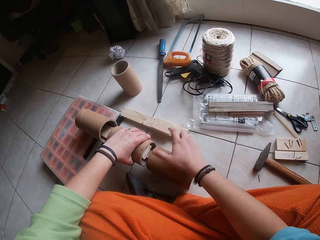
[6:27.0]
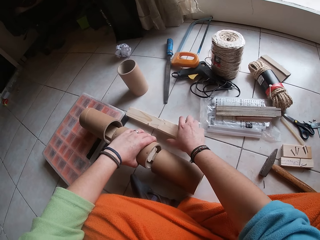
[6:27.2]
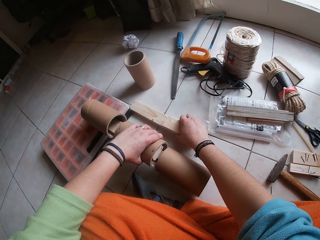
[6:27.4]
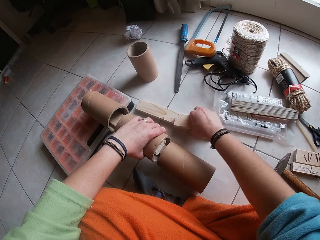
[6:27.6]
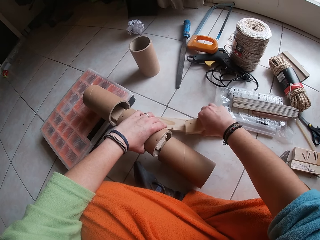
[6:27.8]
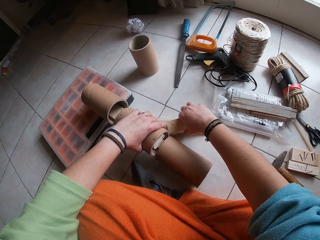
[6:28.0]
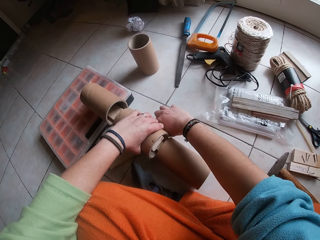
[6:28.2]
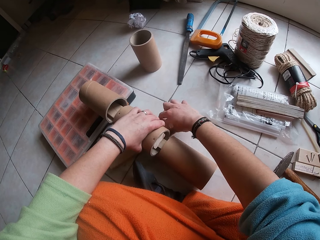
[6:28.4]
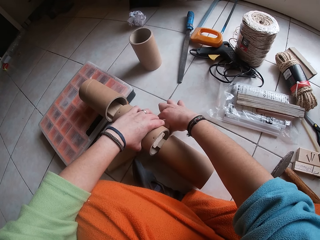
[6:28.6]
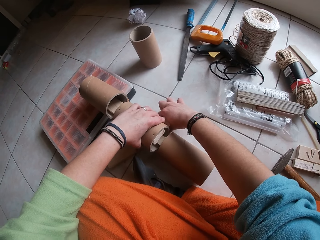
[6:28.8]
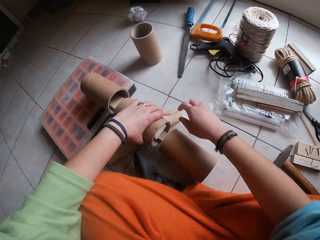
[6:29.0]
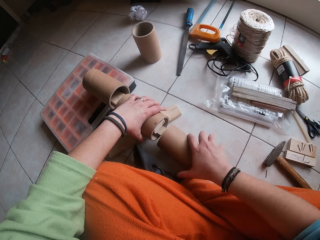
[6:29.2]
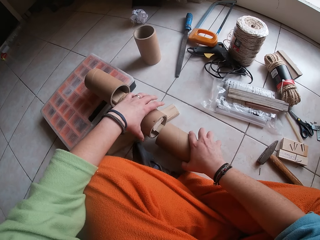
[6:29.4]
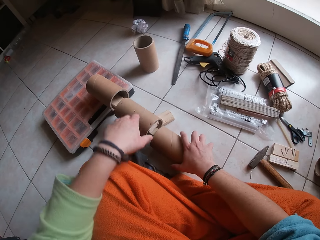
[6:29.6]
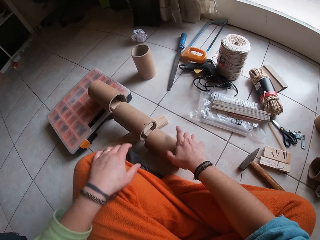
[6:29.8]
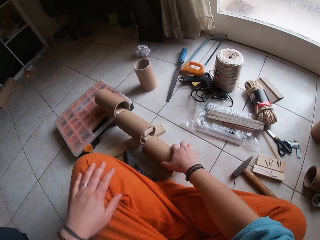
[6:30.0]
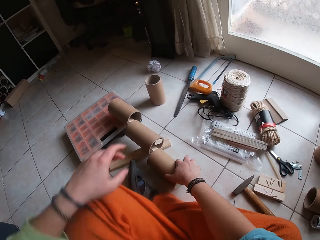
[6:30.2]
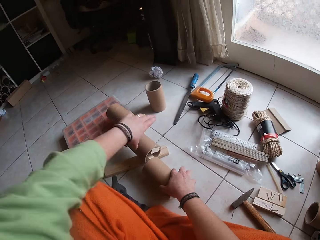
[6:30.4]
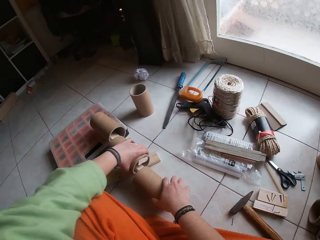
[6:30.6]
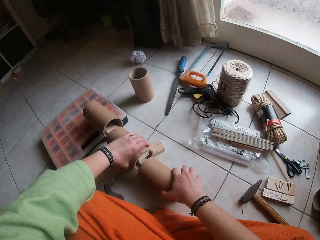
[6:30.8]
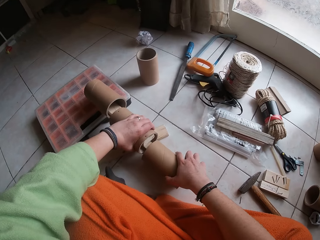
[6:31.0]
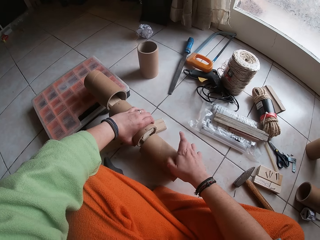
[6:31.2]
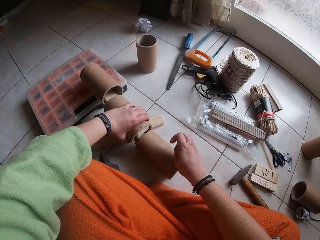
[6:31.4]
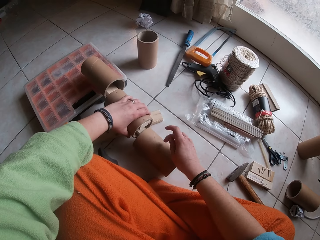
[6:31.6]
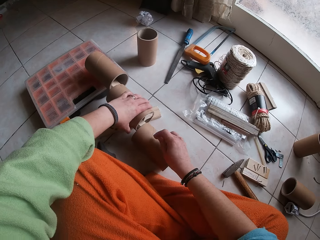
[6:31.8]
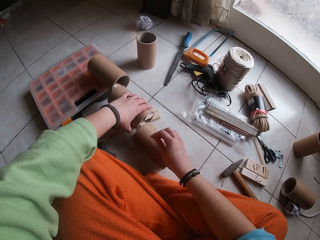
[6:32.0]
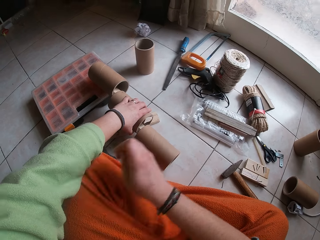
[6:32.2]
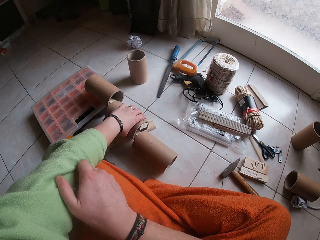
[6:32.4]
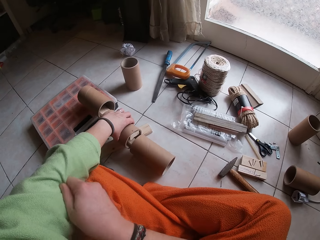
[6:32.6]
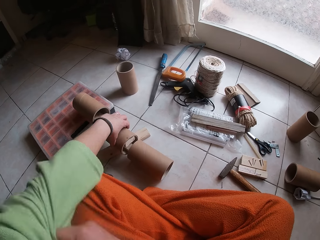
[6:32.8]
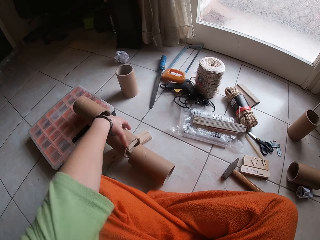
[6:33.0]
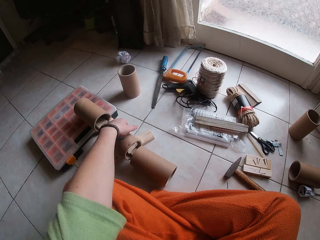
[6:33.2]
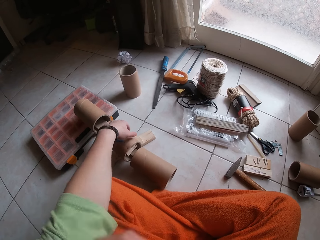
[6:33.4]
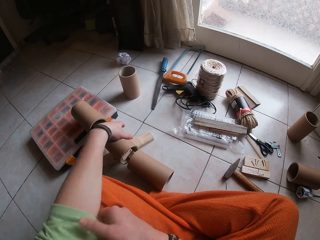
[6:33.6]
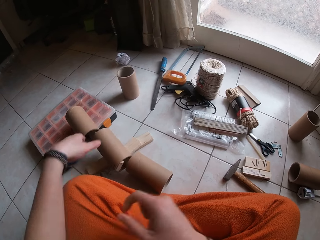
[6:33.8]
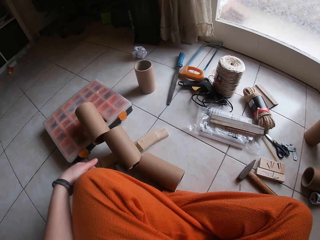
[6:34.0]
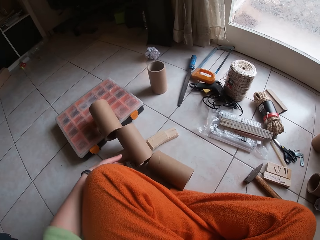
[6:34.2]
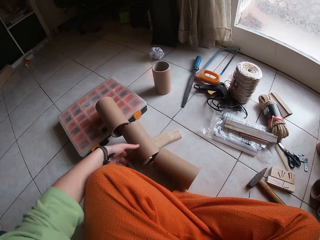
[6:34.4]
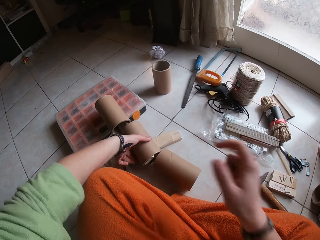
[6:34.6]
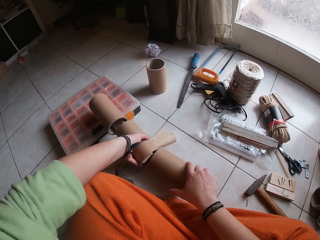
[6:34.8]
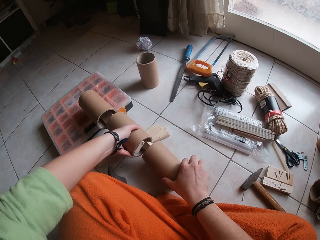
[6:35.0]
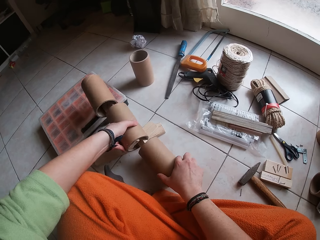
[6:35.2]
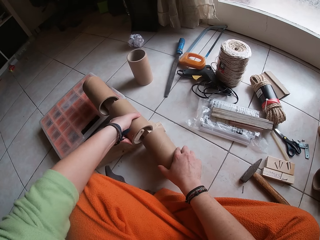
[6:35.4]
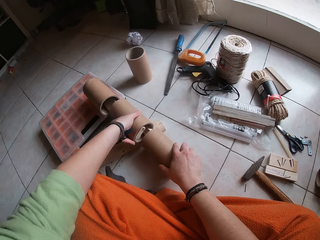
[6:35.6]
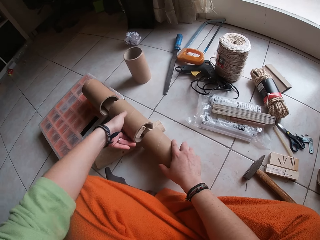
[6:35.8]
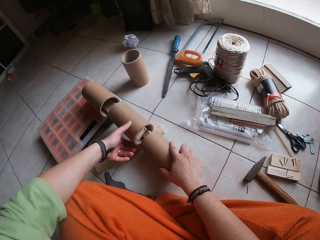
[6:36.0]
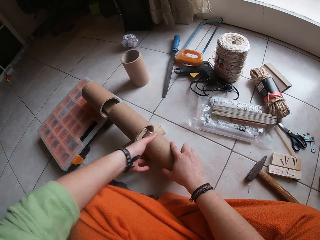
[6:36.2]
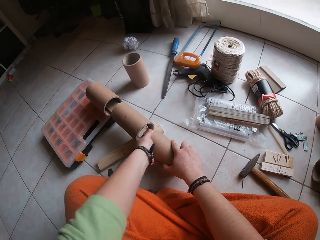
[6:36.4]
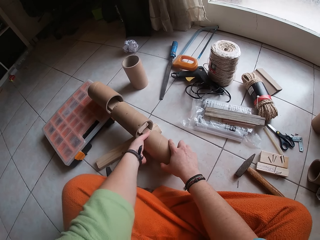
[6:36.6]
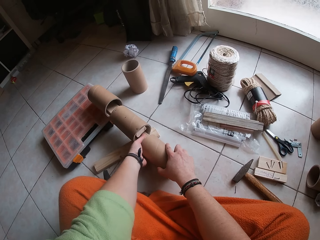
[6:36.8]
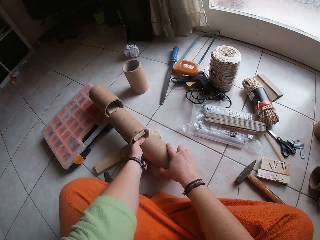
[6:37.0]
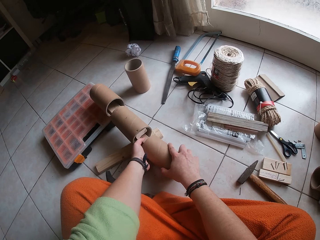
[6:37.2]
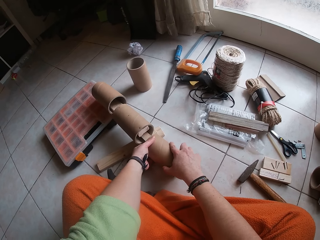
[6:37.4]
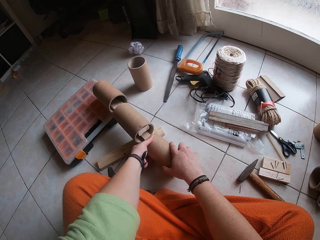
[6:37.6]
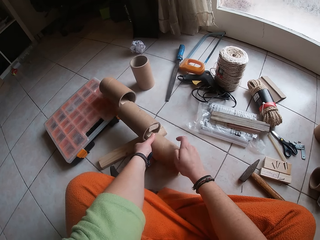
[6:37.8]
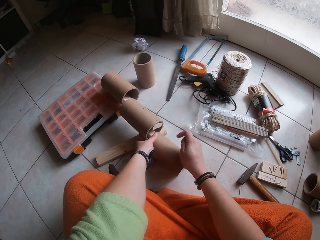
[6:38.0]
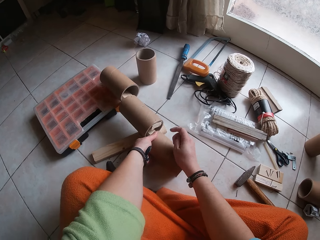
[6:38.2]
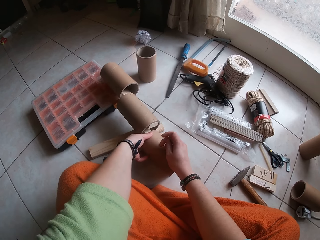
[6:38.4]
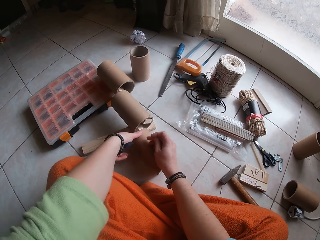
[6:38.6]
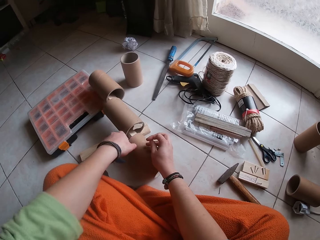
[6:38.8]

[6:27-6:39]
The camera wearer moves the wood under the cardboard paper core. She holds the cardboard paper core with her right hand. She holds the cardboard paper core with both hands. She holds the cardboard paper core with her left hand. She pulls her left sleeve with her right hand. She touches her hands. She holds the cardboard paper core with her left hand. She holds the cardboard paper core with both hands. She adjusts the cardboard paper core with both hands. She touches something.

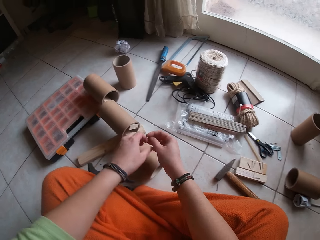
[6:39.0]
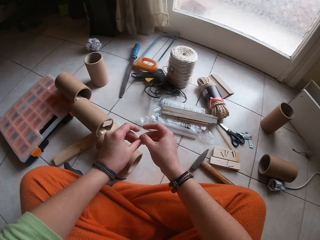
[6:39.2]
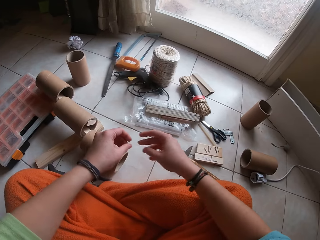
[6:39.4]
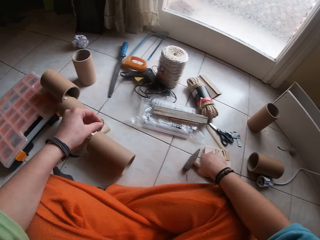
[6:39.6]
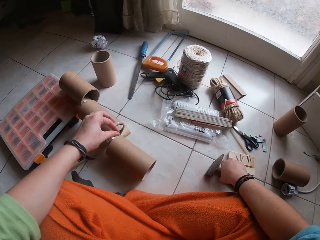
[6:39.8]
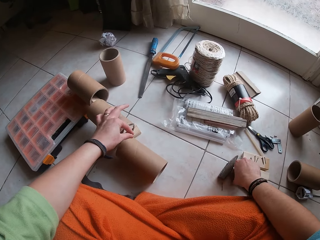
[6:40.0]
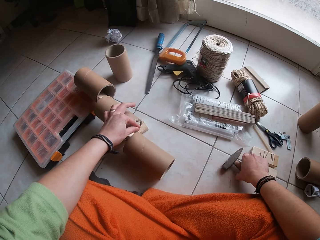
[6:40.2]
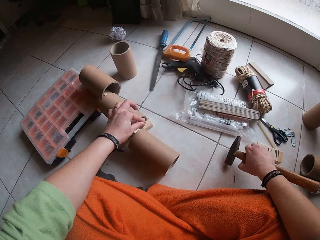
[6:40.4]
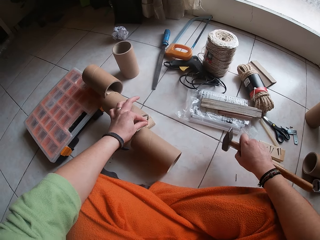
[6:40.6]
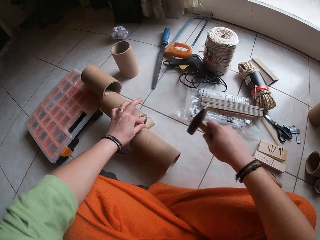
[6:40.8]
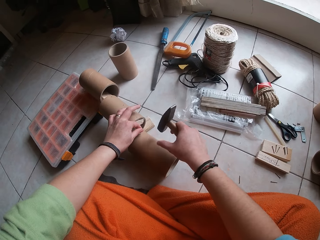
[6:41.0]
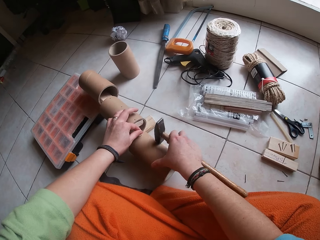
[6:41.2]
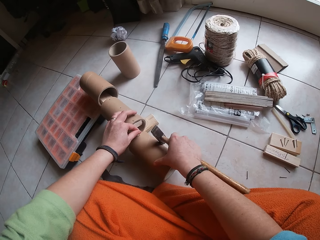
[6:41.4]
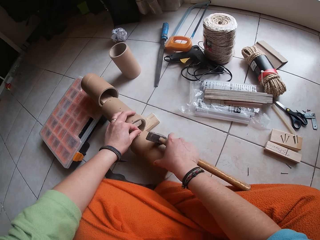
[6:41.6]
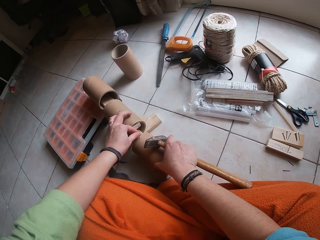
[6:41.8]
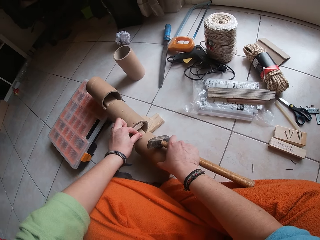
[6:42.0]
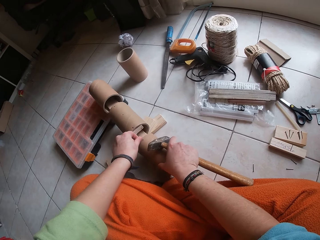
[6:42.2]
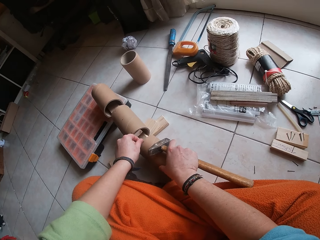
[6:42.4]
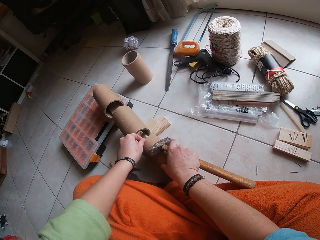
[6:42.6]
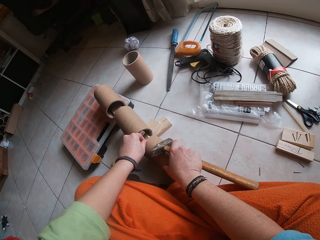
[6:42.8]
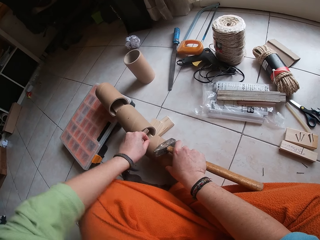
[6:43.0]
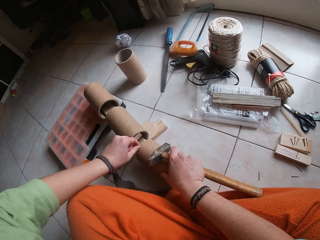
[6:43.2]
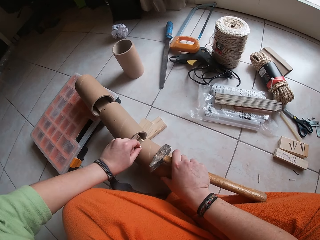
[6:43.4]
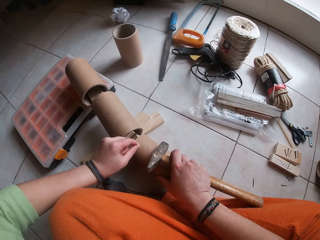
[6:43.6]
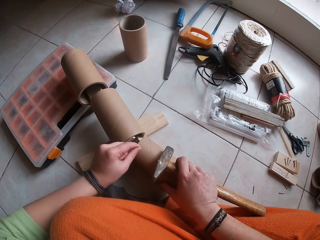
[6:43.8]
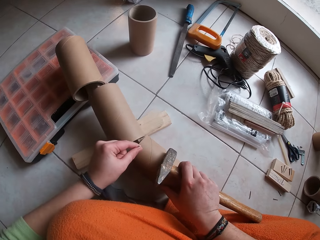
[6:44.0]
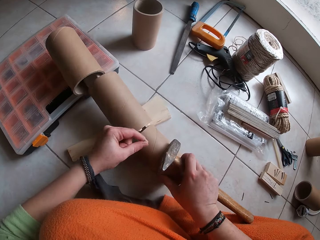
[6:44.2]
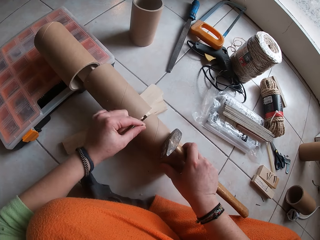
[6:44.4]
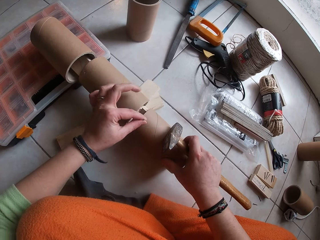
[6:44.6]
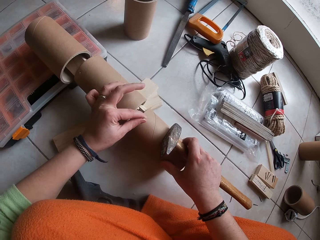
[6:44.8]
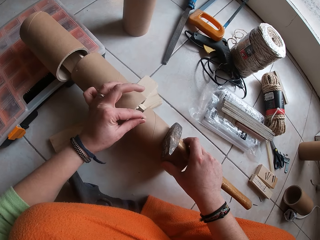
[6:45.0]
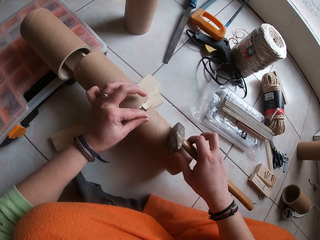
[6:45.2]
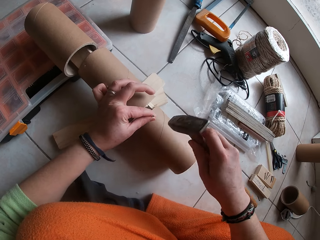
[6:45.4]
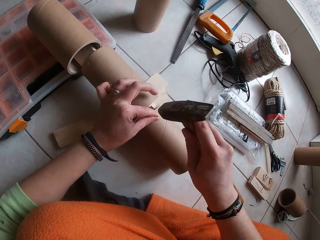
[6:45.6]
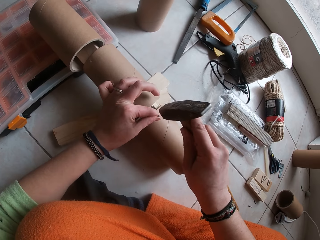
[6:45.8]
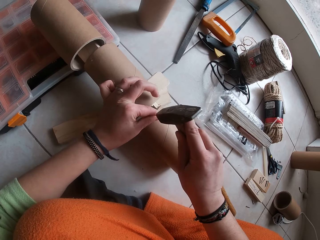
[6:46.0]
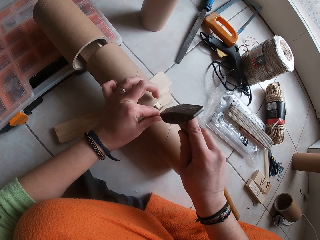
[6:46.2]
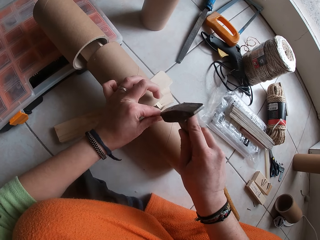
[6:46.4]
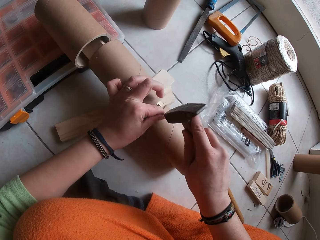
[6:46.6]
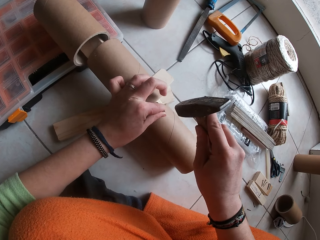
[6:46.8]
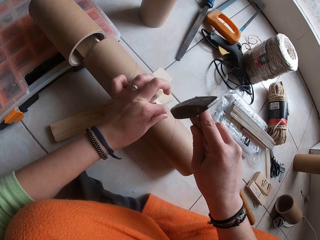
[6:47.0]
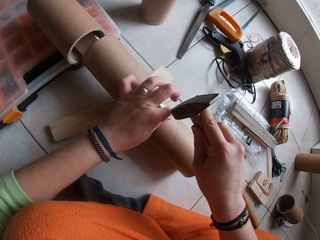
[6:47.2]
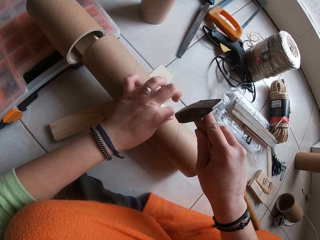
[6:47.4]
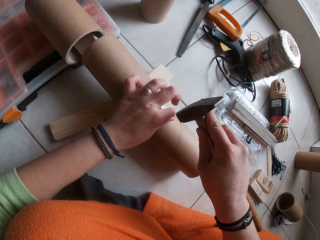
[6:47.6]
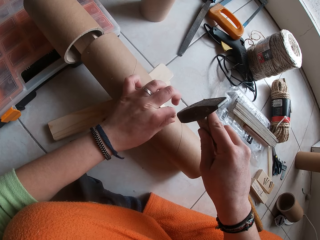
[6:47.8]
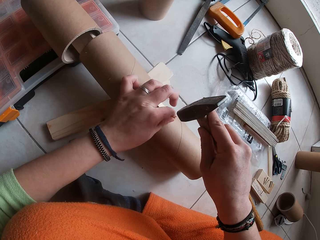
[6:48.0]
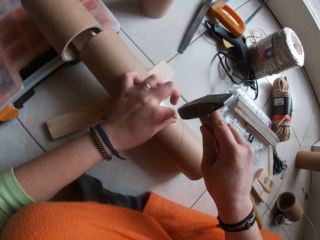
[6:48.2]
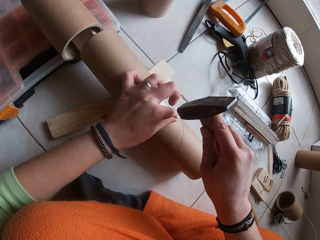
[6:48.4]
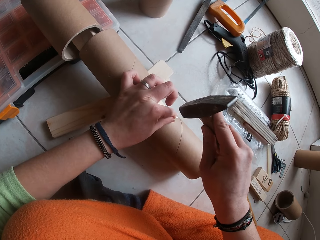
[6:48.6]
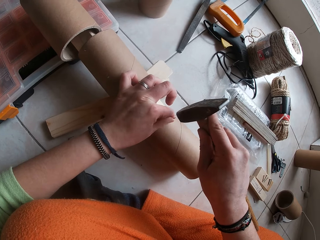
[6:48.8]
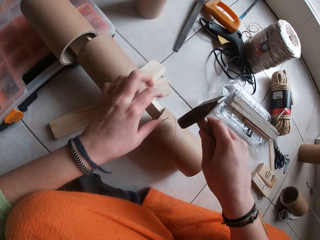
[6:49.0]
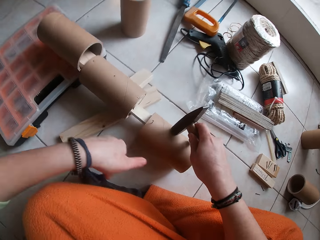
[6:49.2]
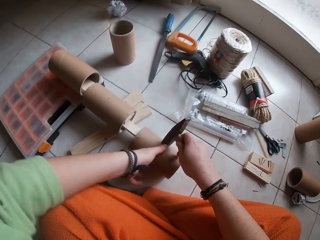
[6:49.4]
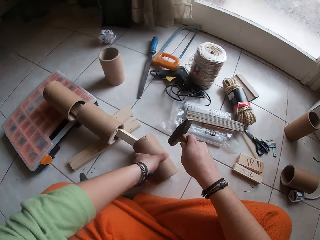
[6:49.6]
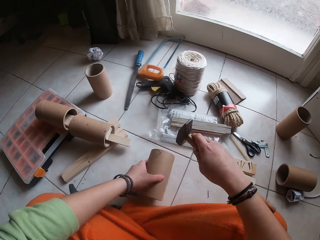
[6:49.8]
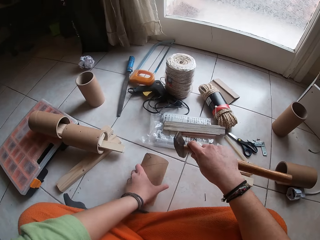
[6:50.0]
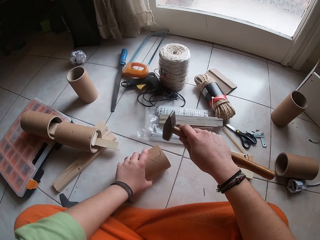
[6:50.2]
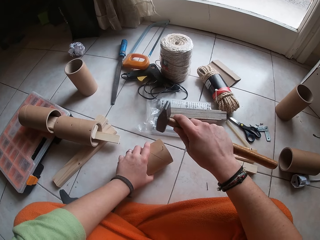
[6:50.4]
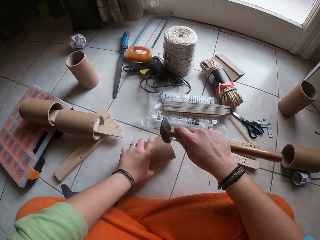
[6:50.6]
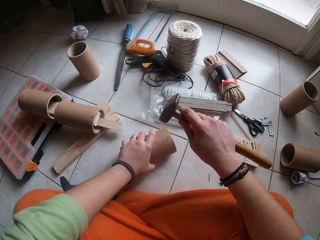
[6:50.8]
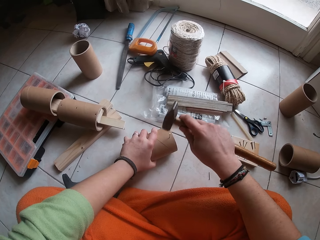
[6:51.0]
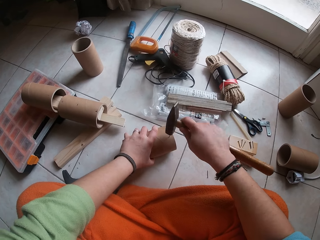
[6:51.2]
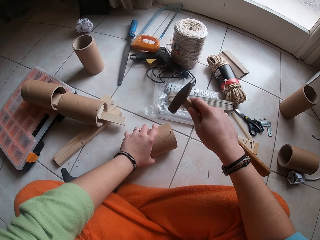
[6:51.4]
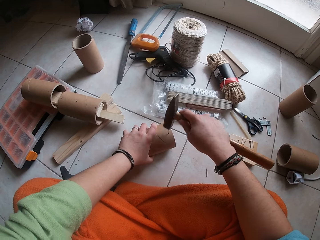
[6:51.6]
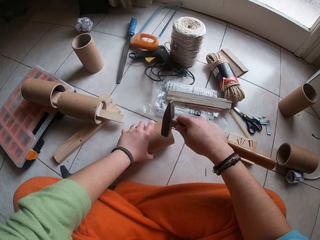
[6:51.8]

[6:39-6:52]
The camera wearer passes the nail in her left hand to her right hand. She picks the hammer from the floor with her right hand. She places the nail in her left hand on the cardboard paper core. She adjusts the cardboard paper core with her right hand. She hits the nail on the cardboard paper core with the hammer in her right hand. She touches the hammer. She hits the nail on the cardboard paper core again with the hammer in her right hand. She moves the cardboard paper core with her left hand. She hits the nail on the cardboard paper core with the hammer in her right hand.
